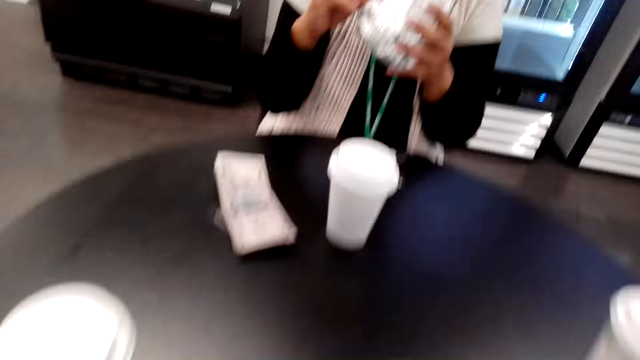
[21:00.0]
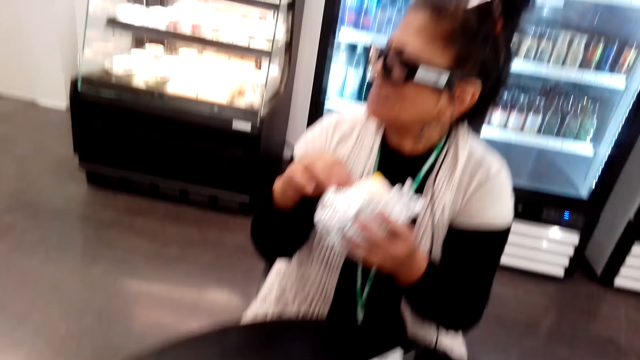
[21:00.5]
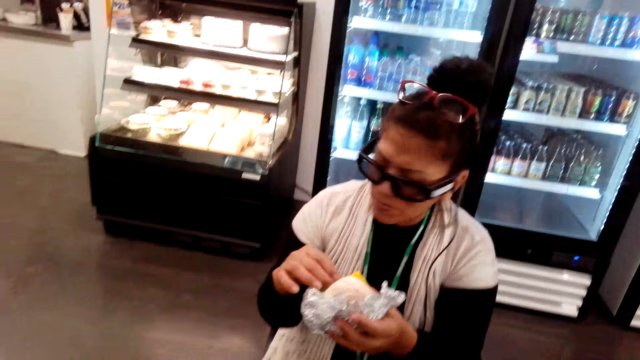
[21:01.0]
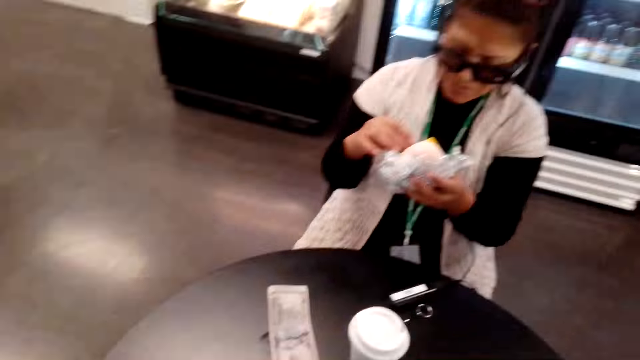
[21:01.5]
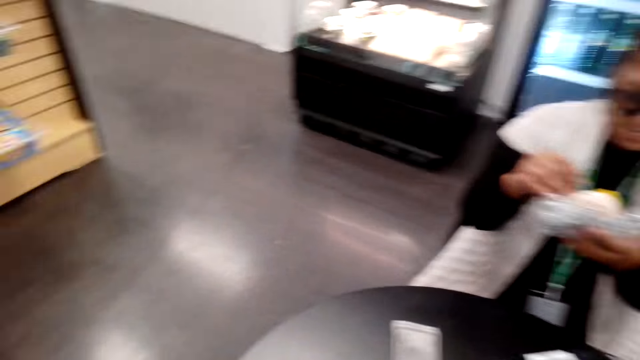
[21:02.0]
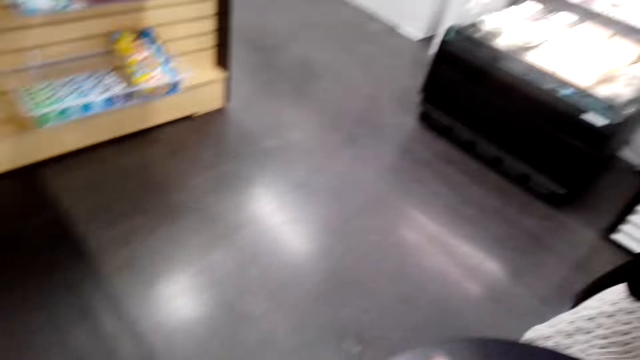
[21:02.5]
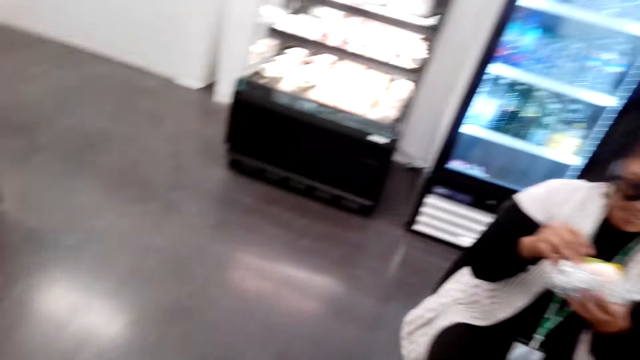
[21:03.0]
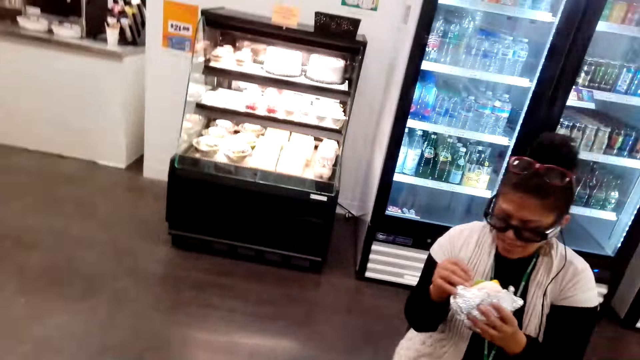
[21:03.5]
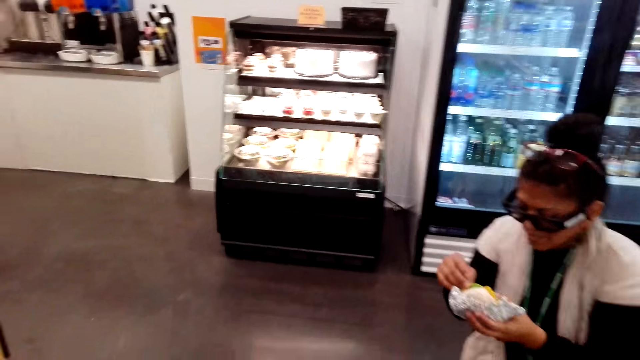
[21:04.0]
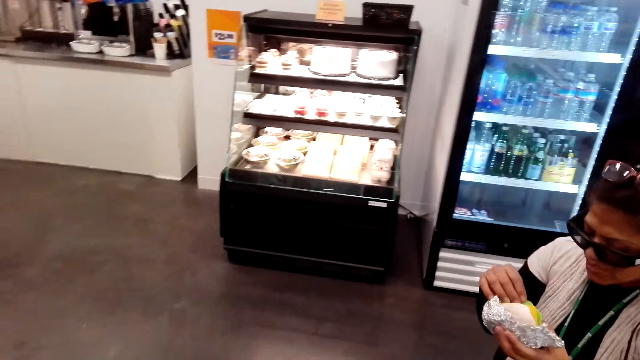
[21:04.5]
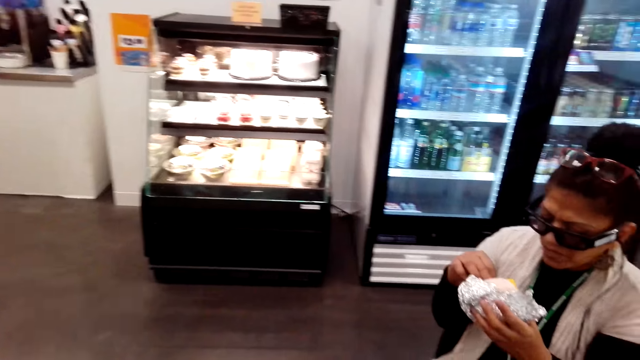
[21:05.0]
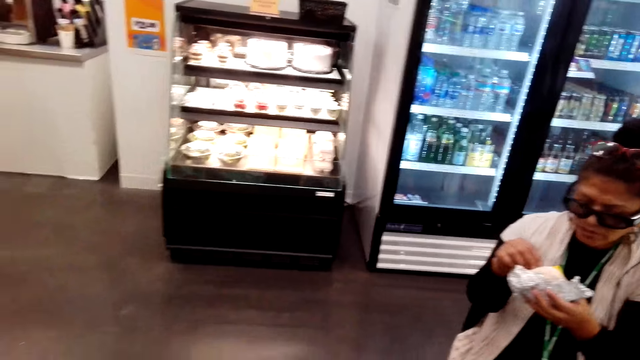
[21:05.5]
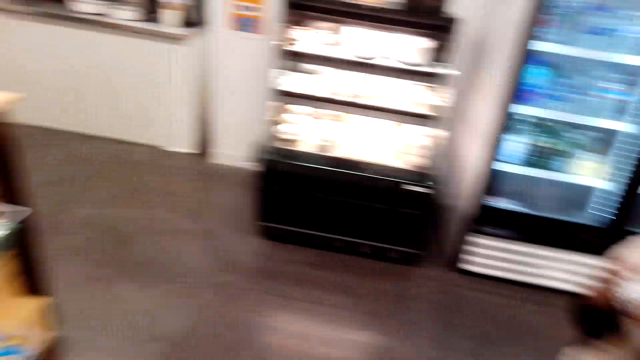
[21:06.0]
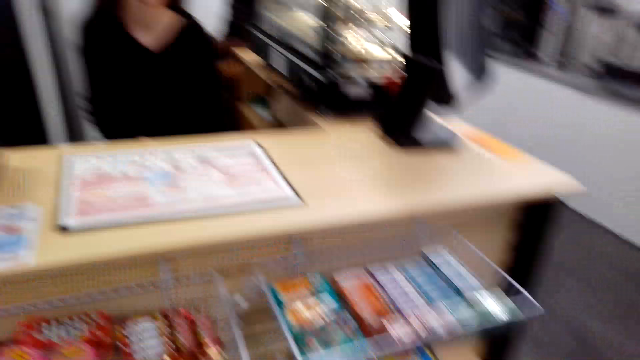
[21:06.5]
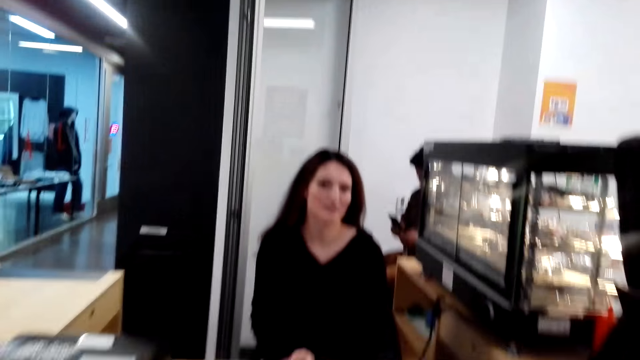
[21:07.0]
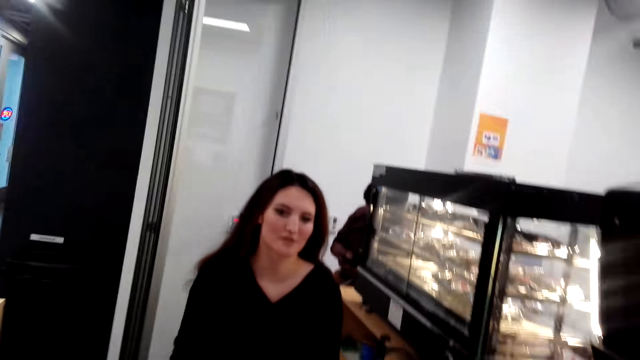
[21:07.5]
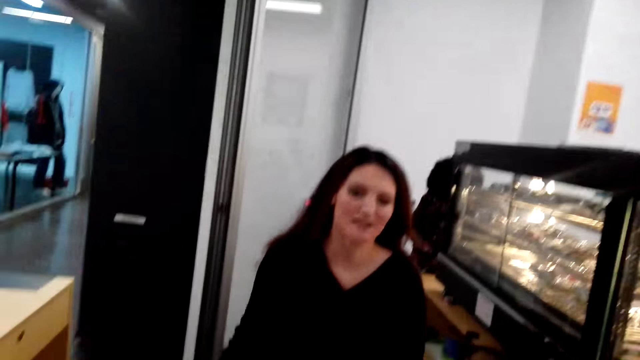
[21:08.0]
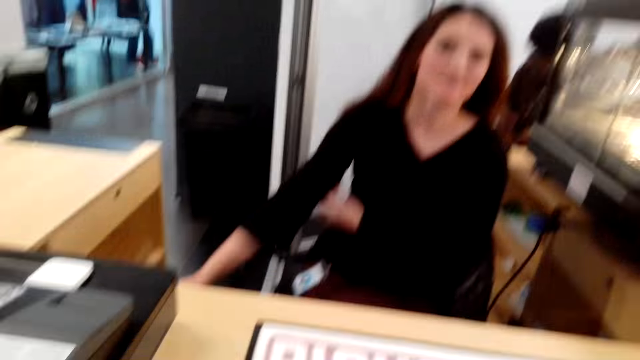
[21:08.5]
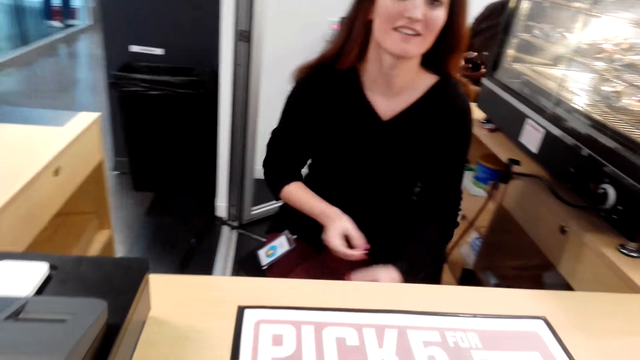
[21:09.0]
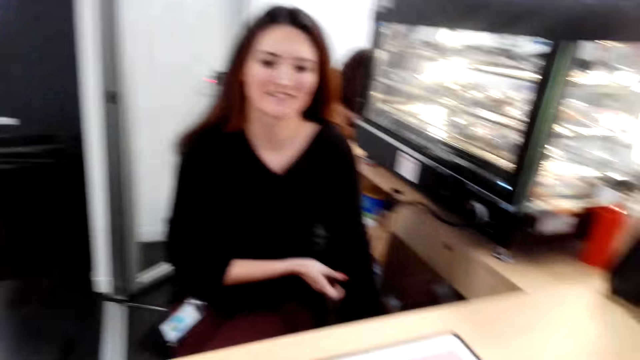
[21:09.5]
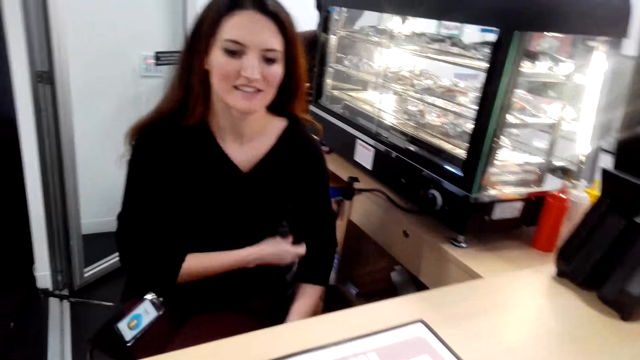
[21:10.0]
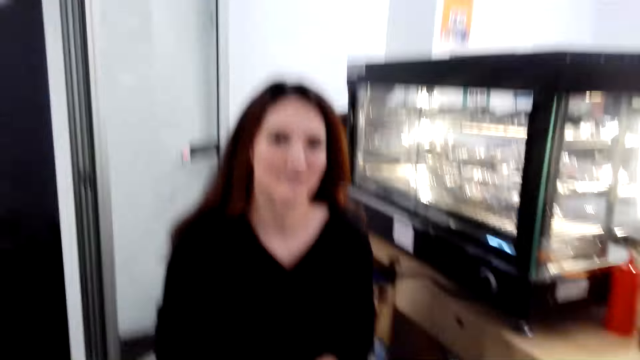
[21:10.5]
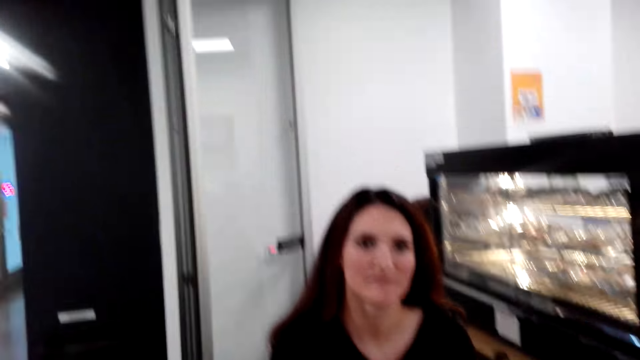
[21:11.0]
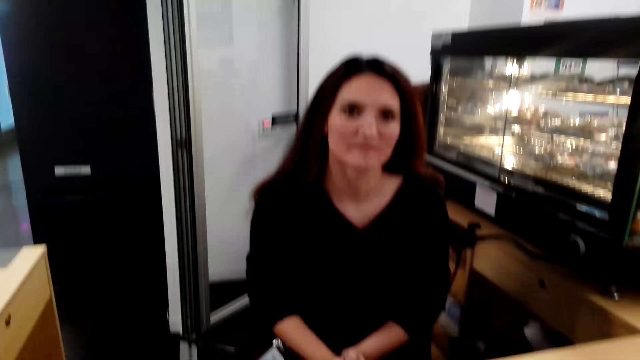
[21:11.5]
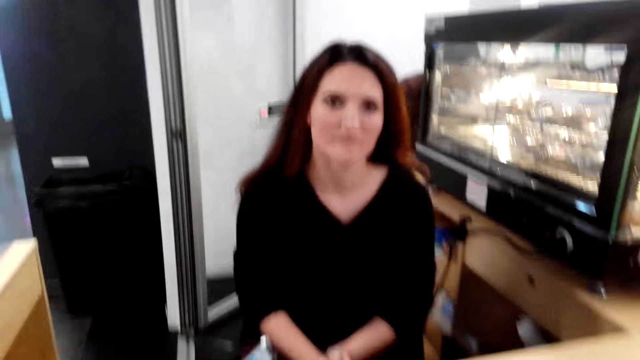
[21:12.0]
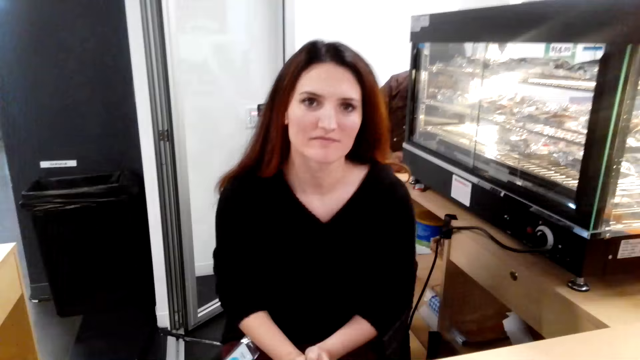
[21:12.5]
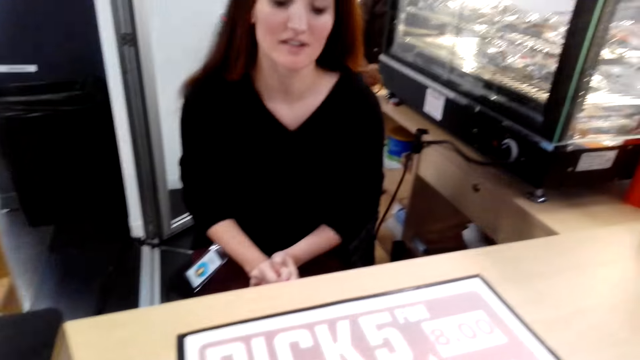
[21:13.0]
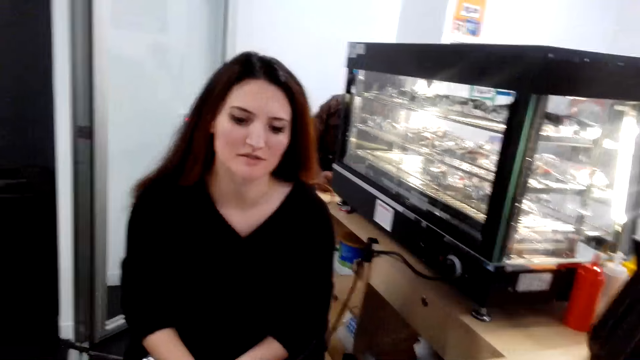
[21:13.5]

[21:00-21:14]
A lady looks at the sandwich. The camera wearer looks around the house and walks around. They talk with a woman.

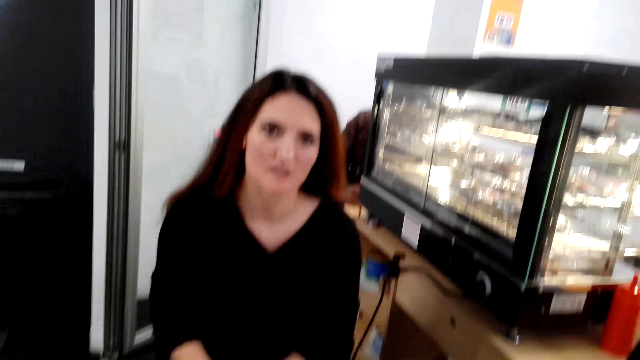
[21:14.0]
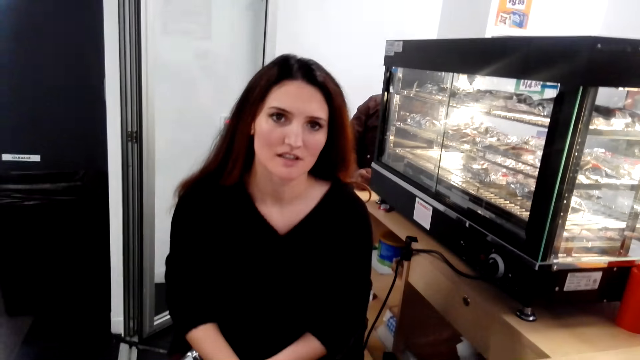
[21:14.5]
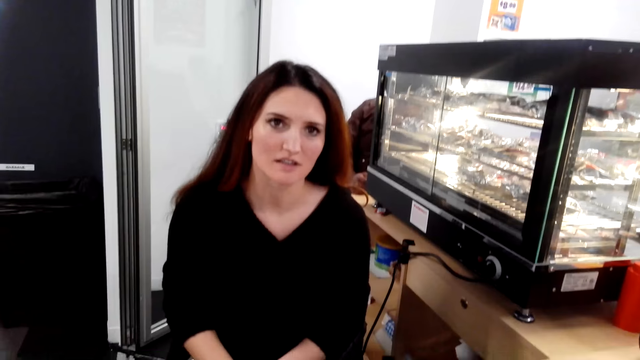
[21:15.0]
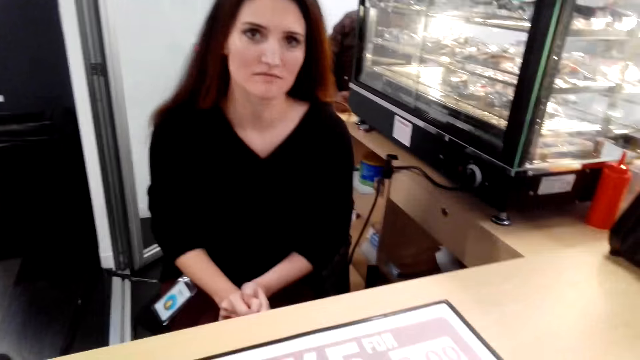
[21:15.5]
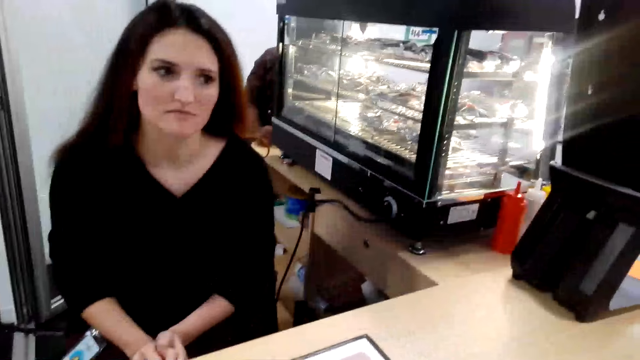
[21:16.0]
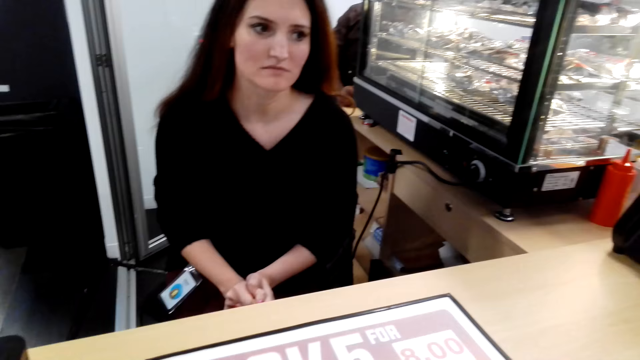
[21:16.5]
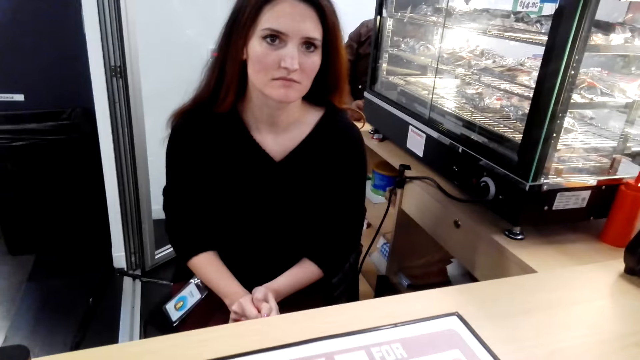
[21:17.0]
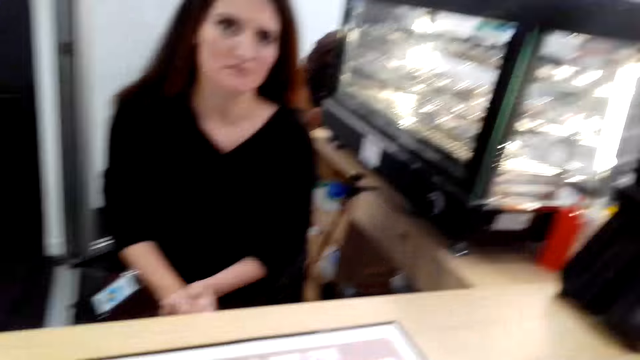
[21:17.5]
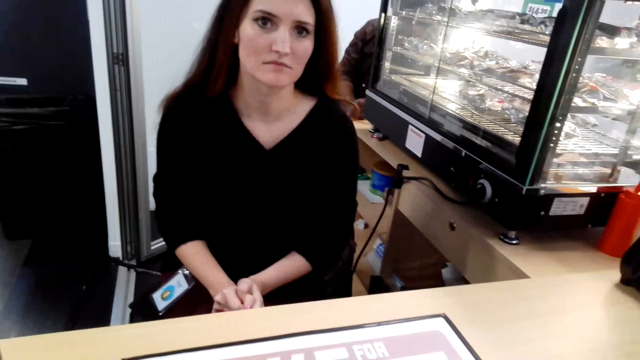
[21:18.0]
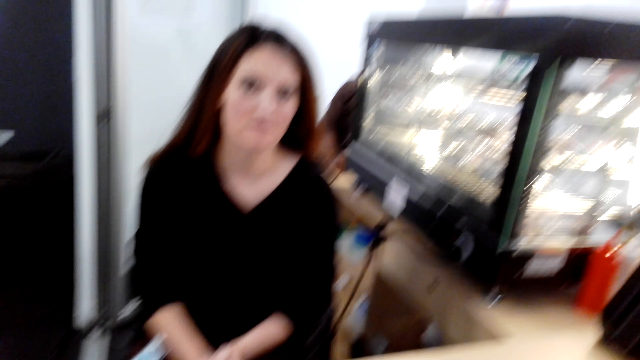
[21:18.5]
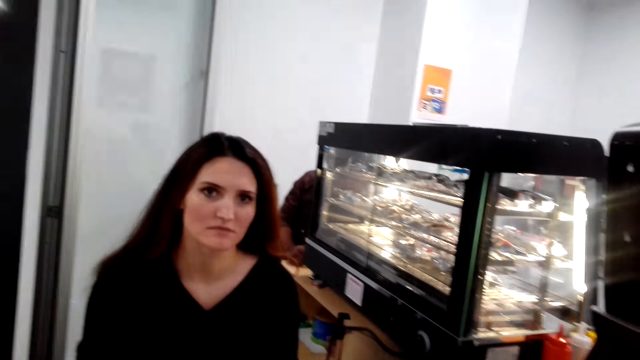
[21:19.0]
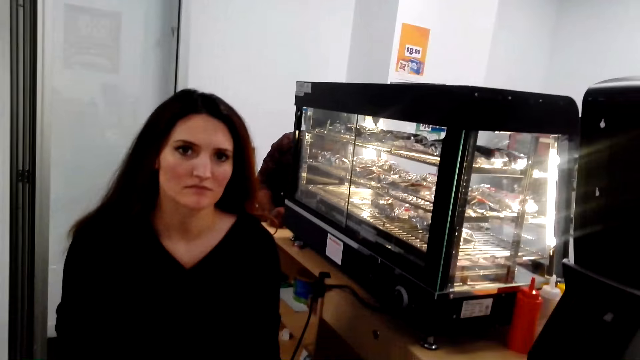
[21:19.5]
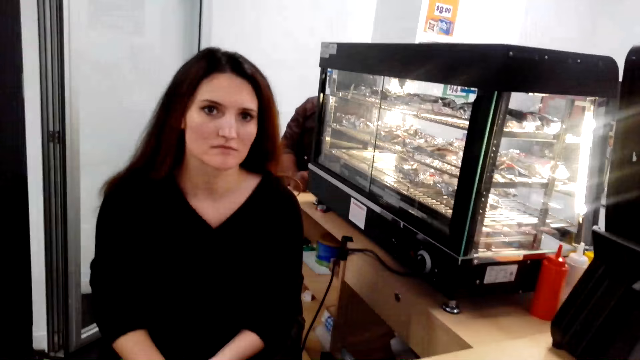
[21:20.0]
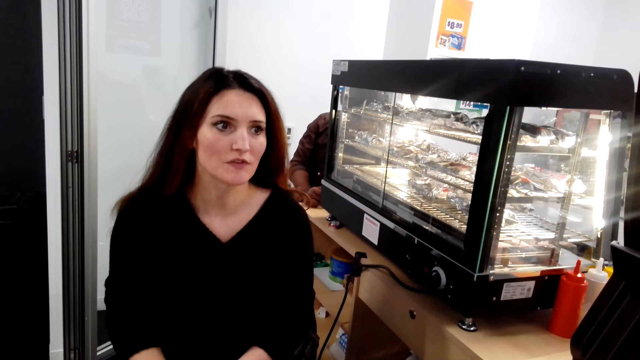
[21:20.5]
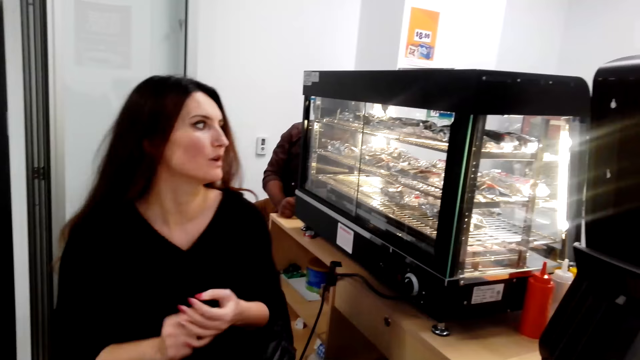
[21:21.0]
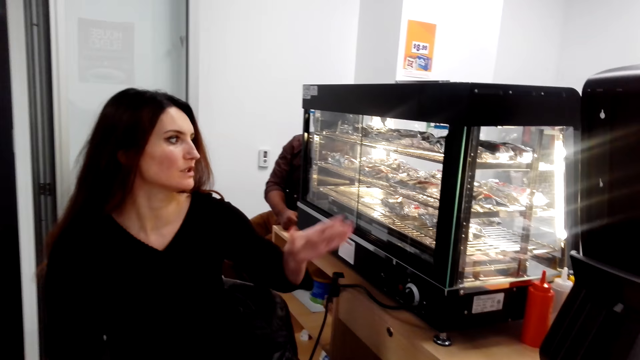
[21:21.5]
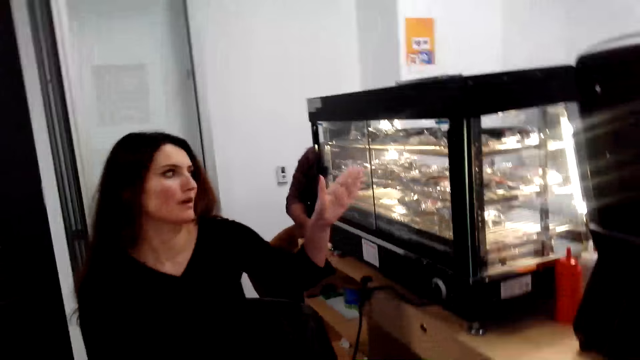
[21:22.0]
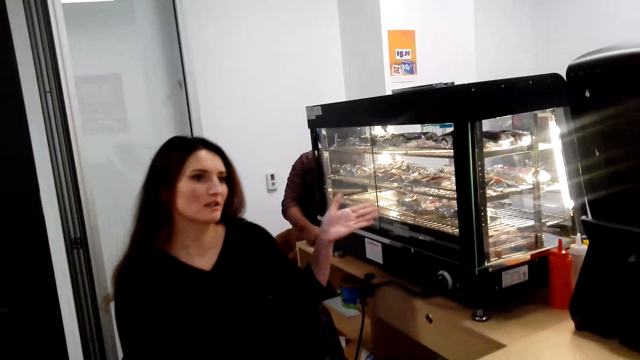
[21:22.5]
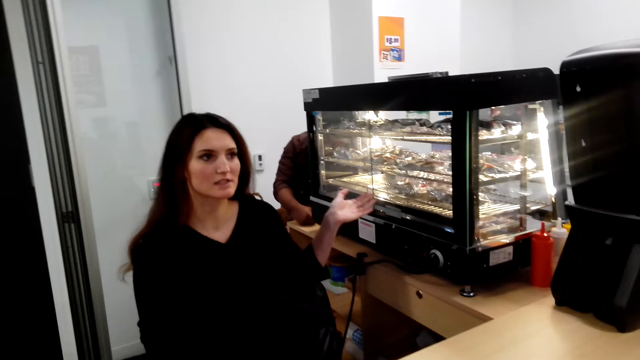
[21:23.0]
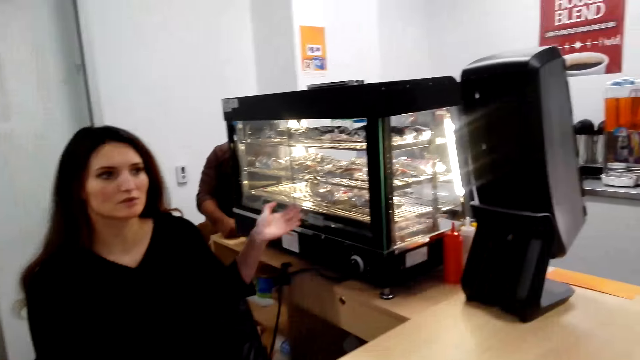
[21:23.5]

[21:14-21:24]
A woman talks with the camera wearer.
